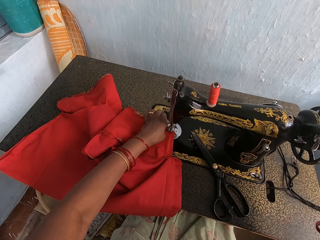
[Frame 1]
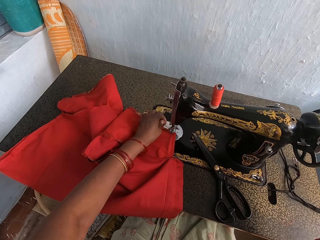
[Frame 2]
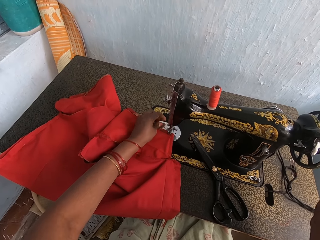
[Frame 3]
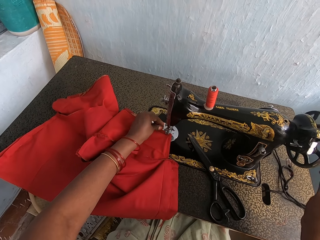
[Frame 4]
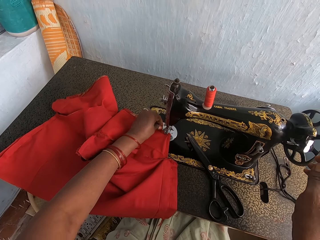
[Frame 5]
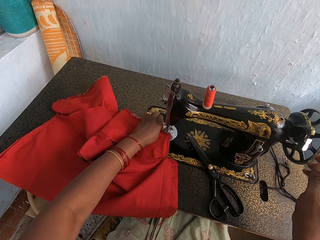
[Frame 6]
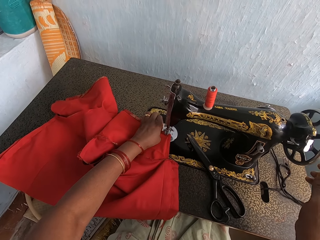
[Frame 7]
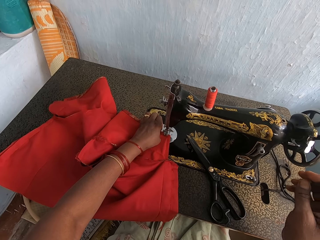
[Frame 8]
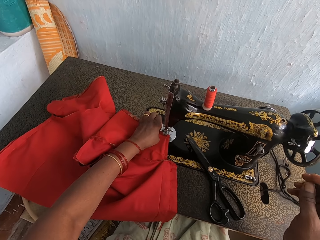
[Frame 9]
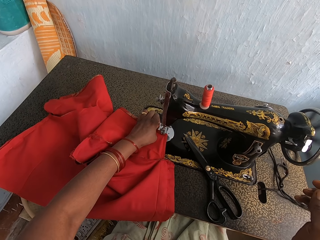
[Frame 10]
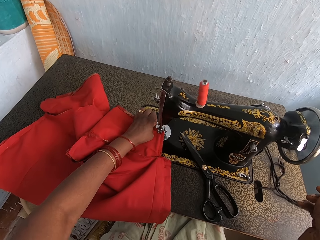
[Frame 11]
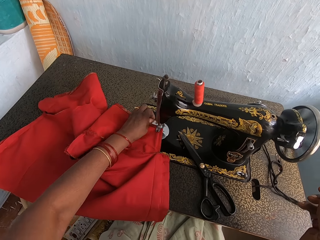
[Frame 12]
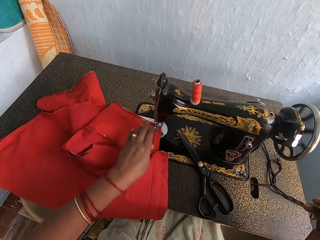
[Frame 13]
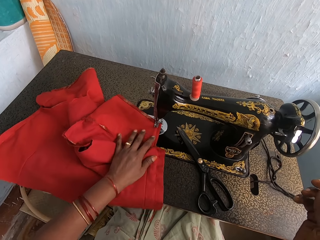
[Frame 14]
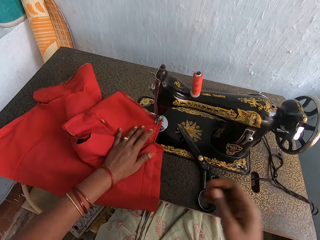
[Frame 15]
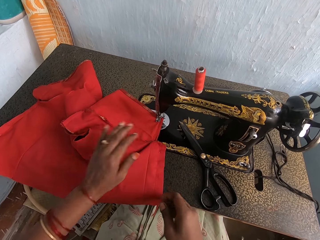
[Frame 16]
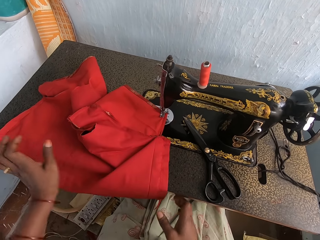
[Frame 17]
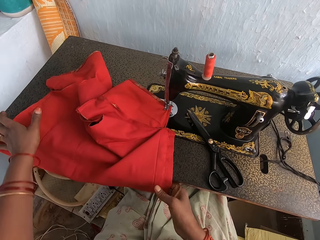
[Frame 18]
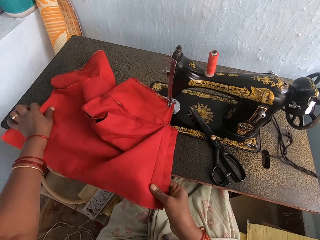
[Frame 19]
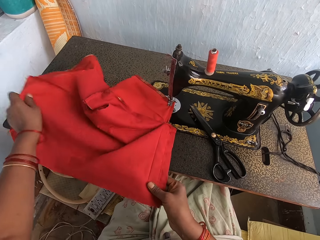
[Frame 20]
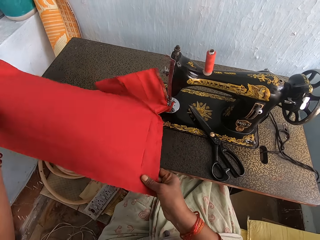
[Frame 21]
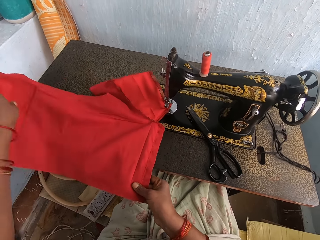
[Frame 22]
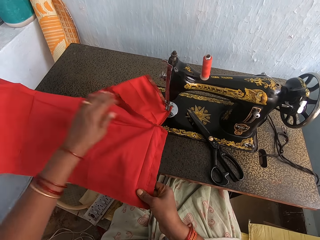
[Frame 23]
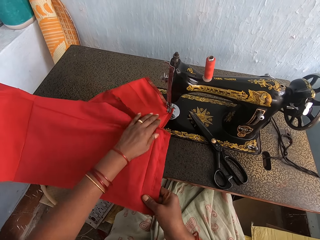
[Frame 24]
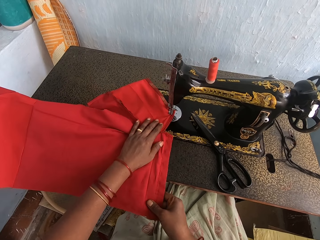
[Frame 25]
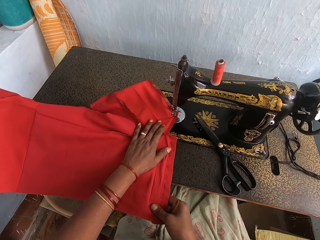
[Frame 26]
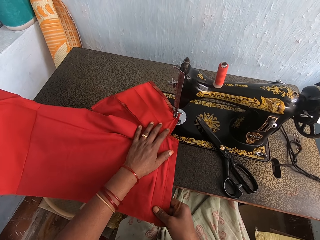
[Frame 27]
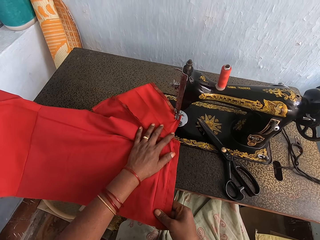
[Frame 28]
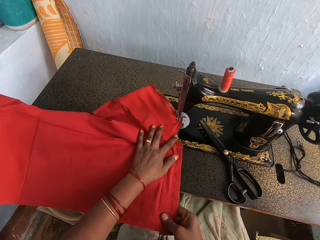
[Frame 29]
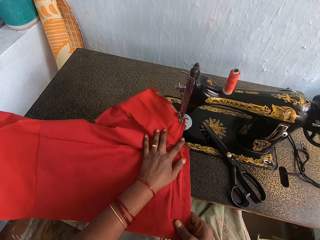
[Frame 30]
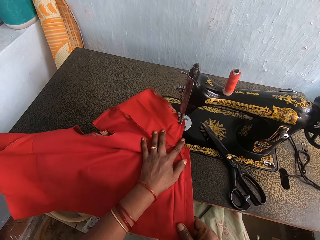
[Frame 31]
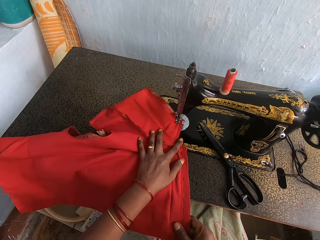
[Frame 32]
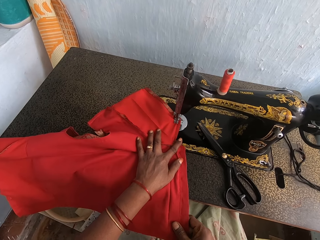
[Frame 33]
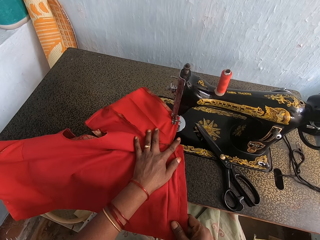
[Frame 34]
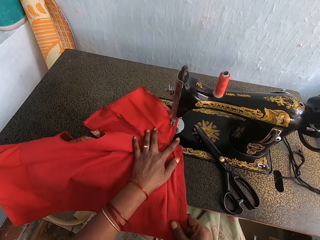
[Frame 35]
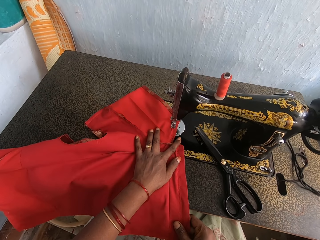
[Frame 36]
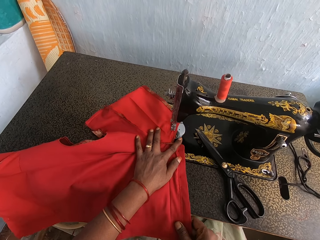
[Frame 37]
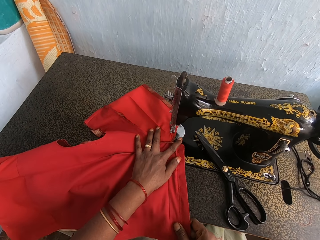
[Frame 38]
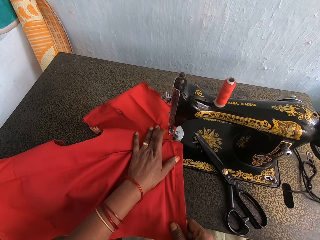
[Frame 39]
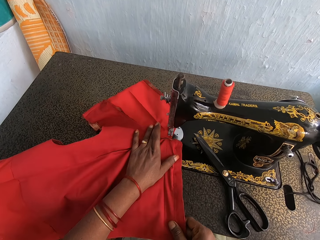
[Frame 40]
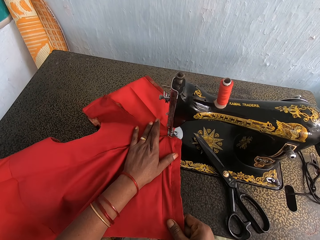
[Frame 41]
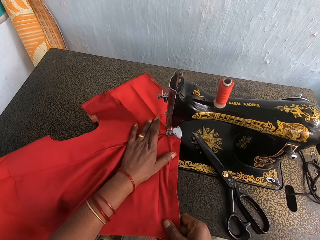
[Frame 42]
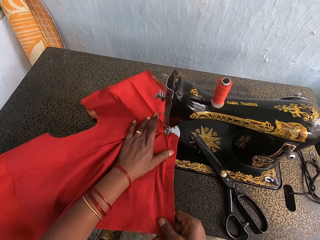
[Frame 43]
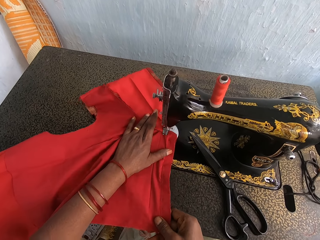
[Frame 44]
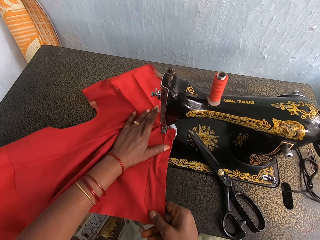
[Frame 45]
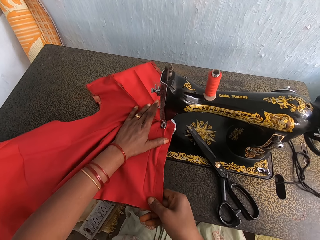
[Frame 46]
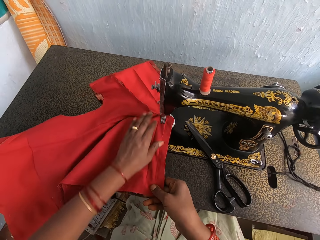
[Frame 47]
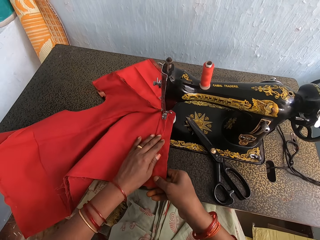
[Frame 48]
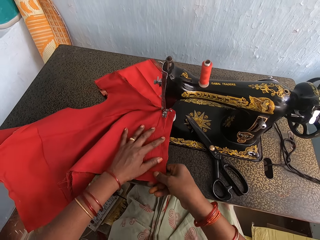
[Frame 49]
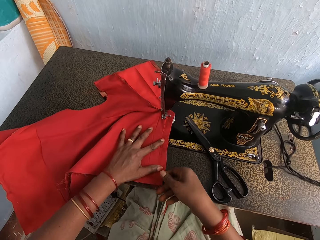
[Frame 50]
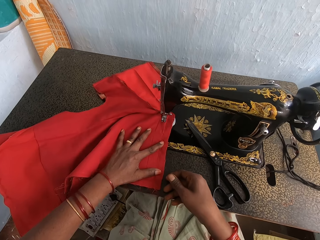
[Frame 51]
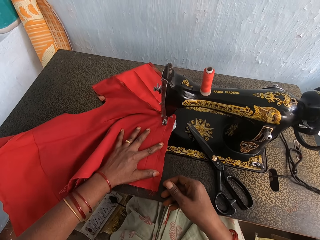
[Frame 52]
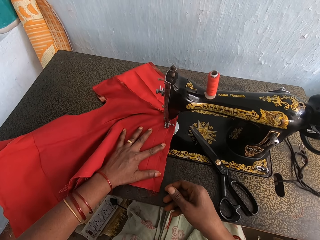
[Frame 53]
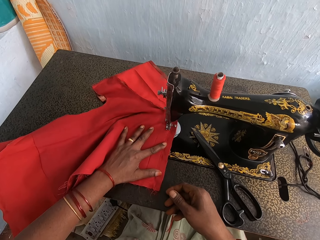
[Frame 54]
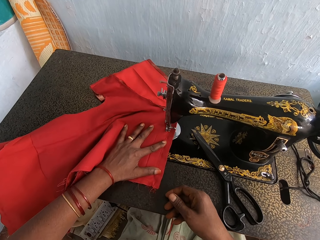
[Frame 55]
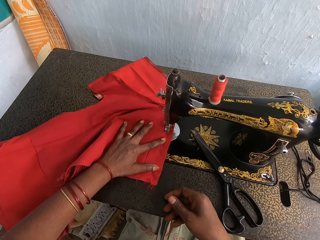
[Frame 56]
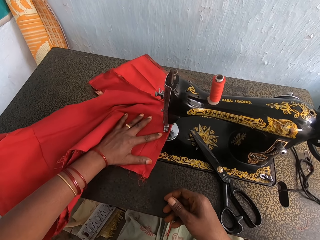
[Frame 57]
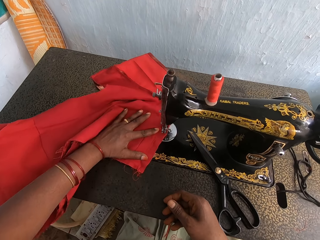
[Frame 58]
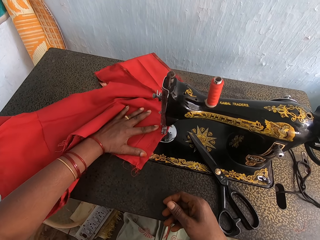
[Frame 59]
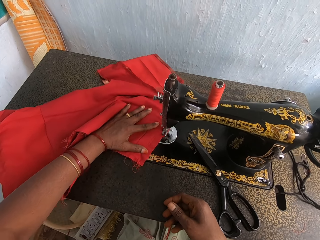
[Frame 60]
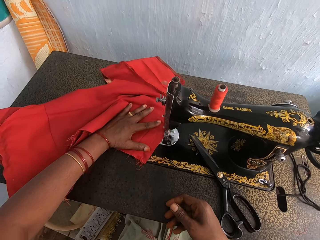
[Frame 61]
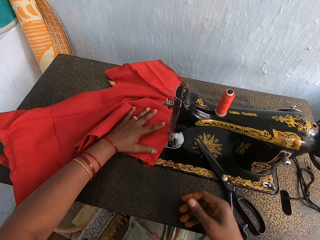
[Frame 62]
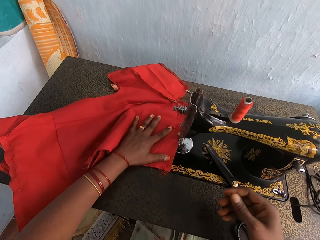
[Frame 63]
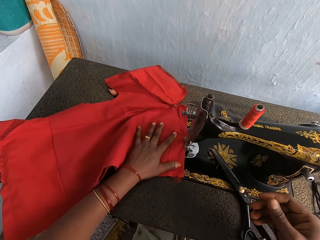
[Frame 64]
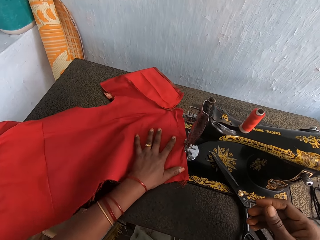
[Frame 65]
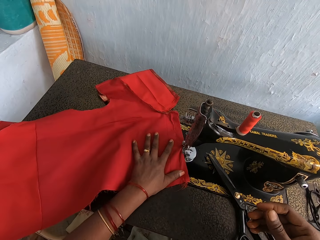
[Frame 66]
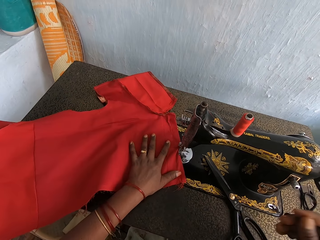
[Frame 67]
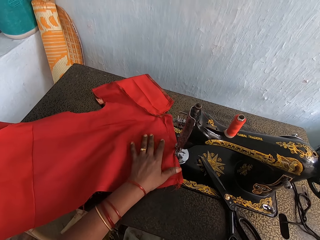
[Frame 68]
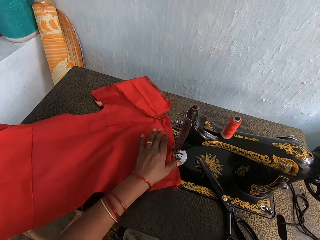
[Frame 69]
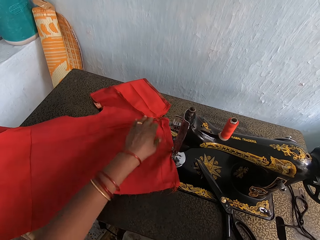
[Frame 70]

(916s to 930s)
The camera wearer holds the balance wheel. They sew the cloth with a sewing machine. They straighten the cloth. They sew the cloth with the sewing machine. They do so repeatedly.

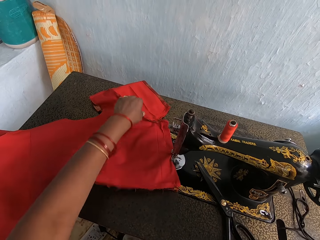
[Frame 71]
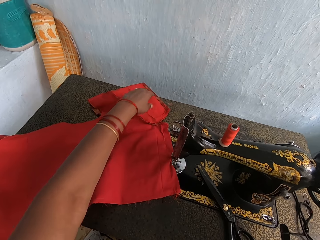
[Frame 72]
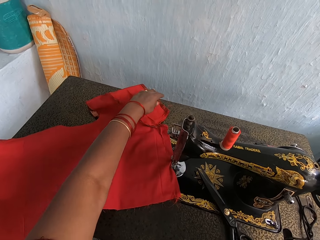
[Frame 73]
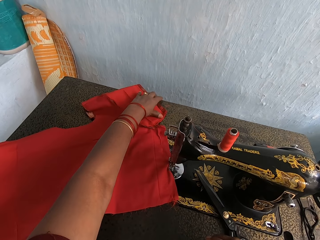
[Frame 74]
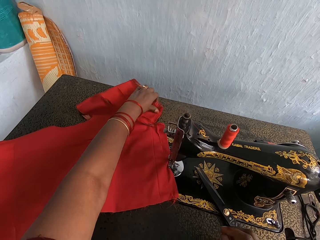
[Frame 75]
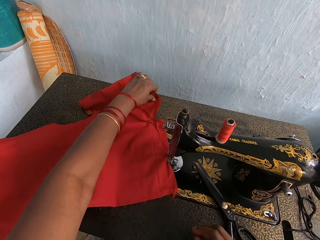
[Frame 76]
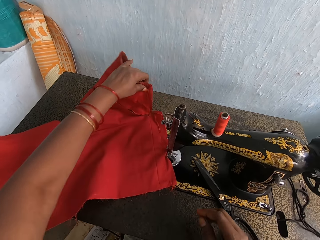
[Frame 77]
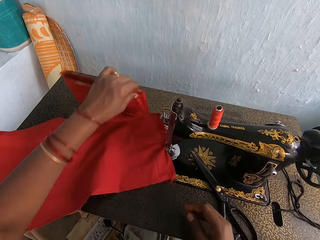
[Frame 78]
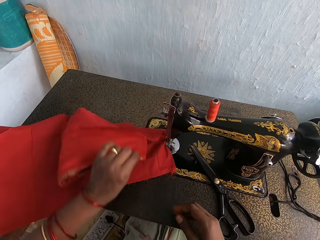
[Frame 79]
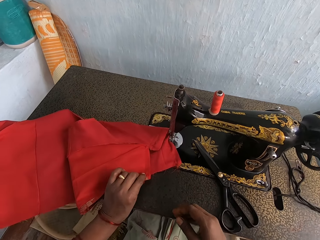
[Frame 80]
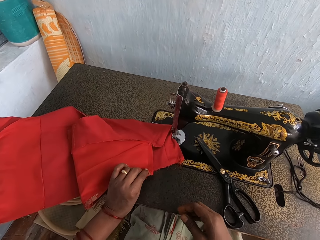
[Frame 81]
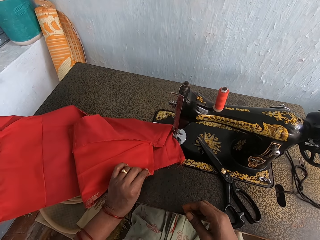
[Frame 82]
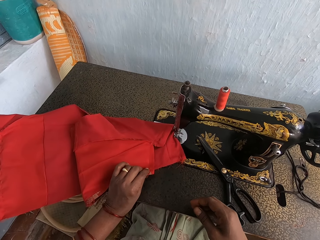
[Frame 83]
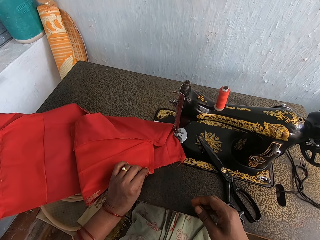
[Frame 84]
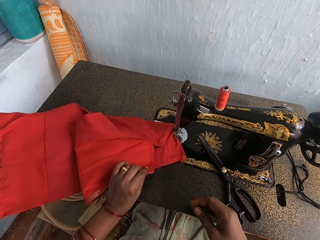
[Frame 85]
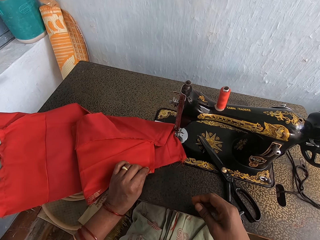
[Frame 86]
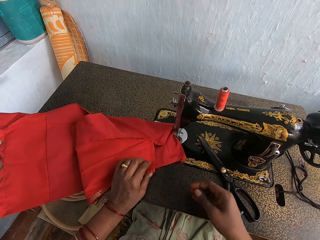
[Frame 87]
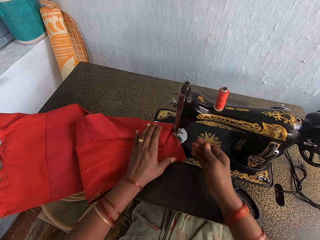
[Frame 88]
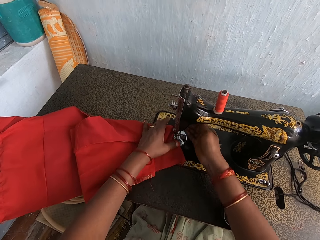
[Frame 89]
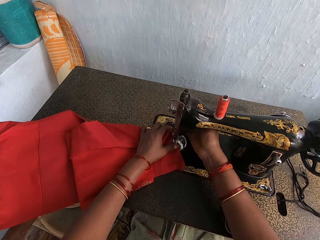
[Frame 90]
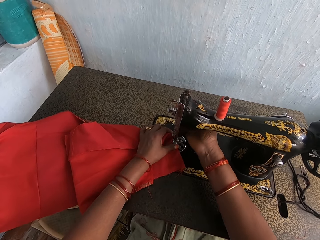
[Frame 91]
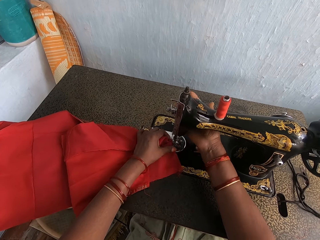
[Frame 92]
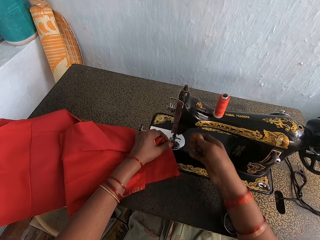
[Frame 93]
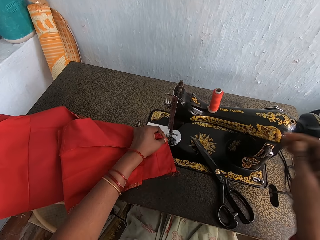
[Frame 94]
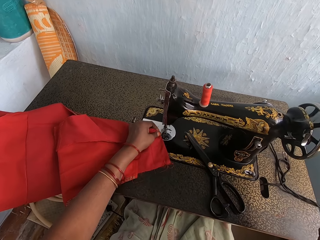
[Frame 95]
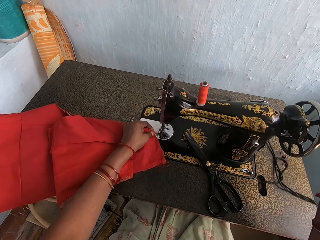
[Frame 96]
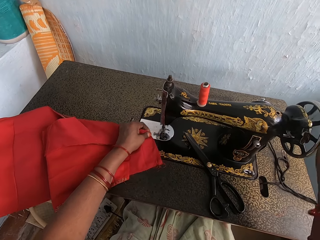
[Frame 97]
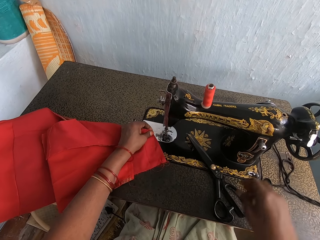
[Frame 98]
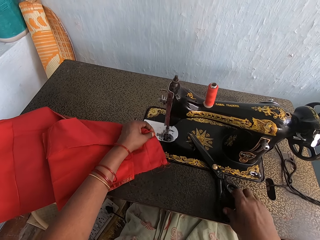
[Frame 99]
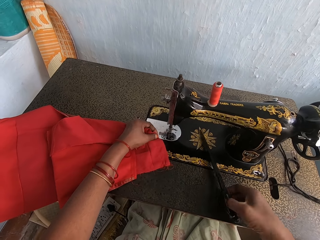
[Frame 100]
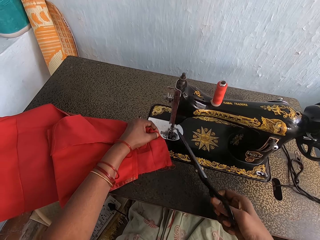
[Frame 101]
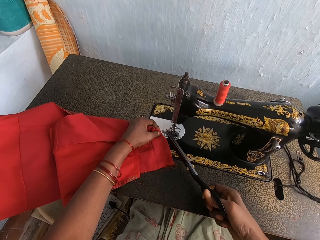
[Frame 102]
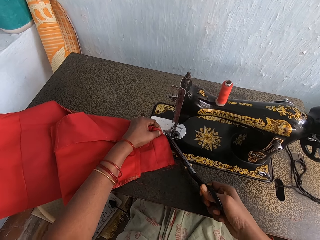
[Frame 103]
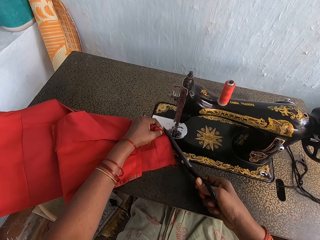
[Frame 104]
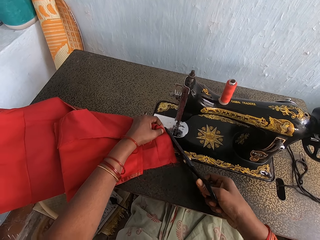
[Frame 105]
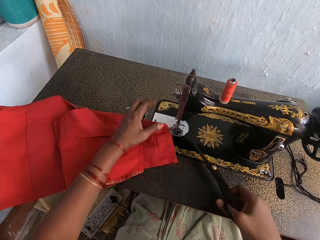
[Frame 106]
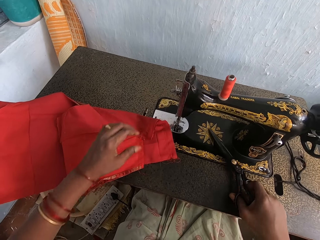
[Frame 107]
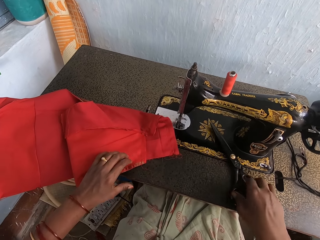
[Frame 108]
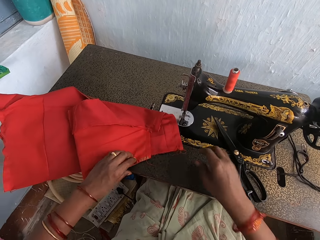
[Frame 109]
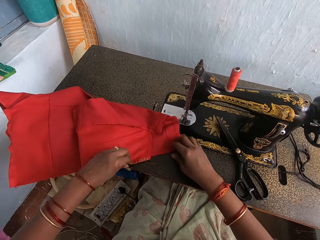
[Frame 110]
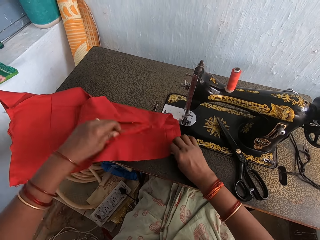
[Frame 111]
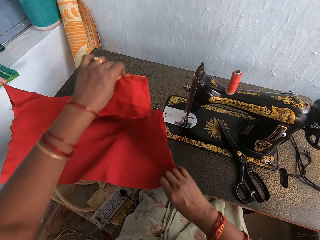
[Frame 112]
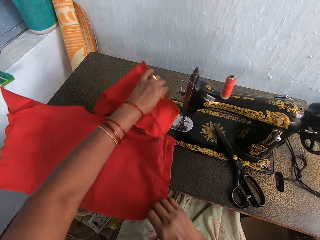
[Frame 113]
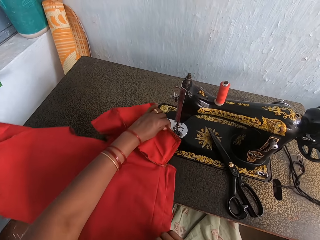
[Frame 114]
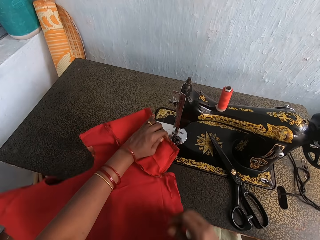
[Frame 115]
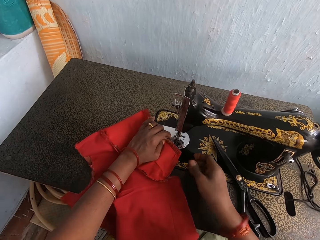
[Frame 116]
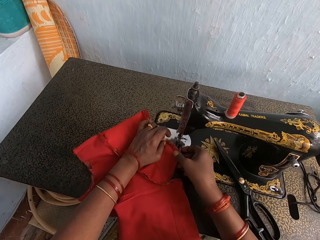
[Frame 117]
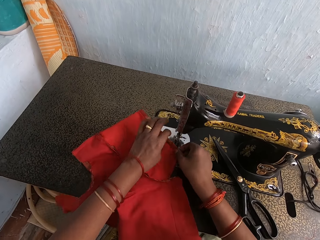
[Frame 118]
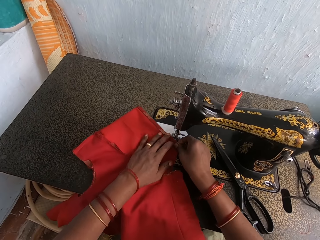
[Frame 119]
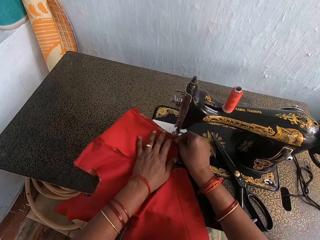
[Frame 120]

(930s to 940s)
The camera wearer folds the cloth. They pick the cloth. They operate the sewing machine. They press the presser bar lifter. They move their hand. They pick up scissors. They cut the thread with the scissors. They place the scissors on the sewing machine table. They pick the cloth. They unfold the cloth. They put down the cloth.
